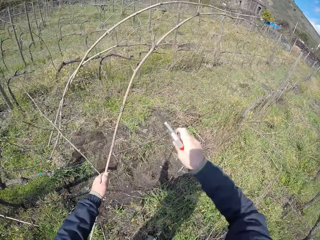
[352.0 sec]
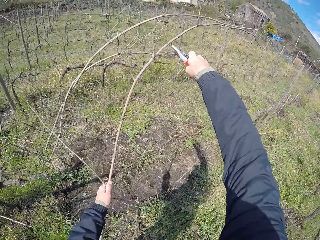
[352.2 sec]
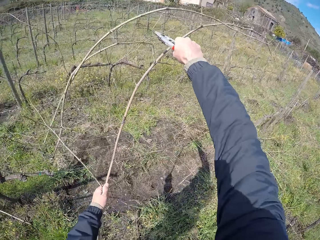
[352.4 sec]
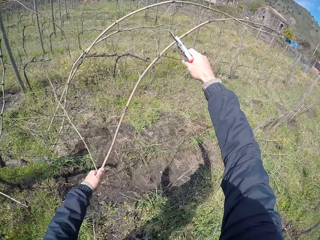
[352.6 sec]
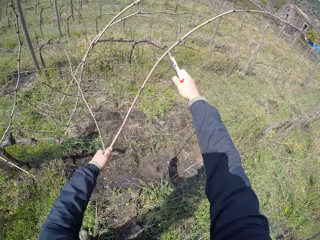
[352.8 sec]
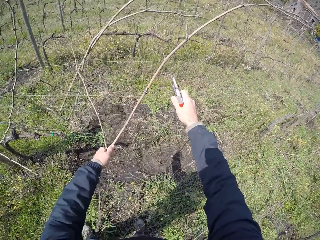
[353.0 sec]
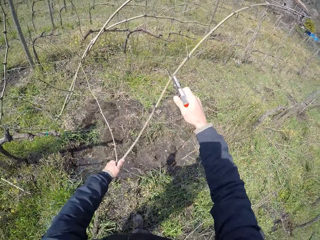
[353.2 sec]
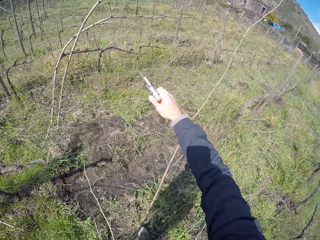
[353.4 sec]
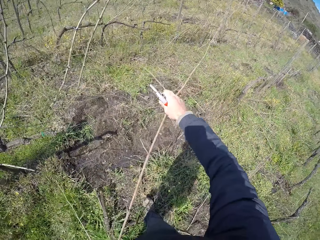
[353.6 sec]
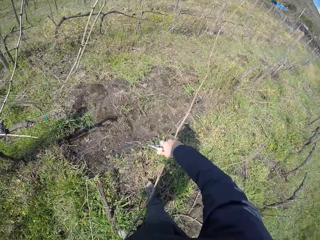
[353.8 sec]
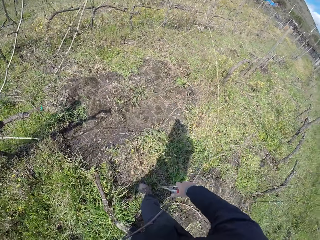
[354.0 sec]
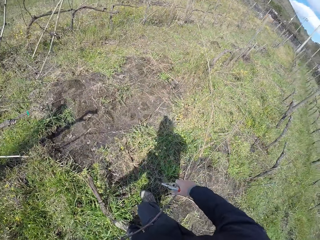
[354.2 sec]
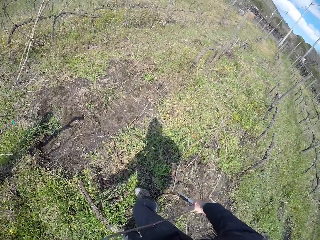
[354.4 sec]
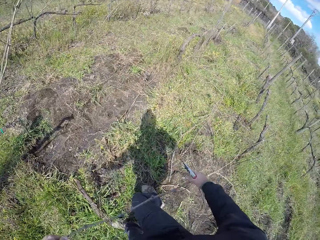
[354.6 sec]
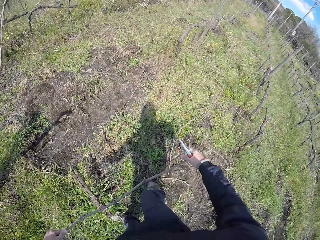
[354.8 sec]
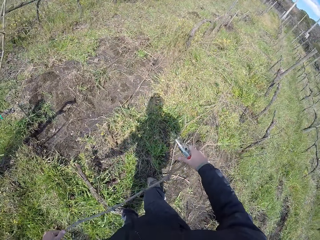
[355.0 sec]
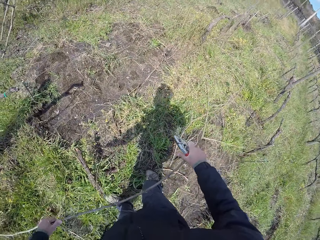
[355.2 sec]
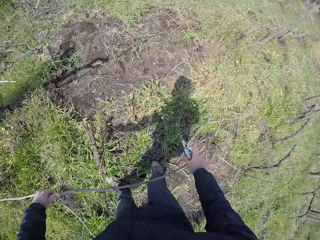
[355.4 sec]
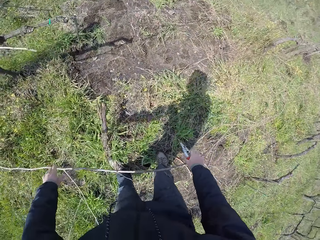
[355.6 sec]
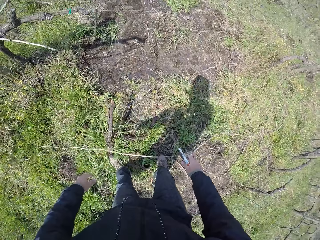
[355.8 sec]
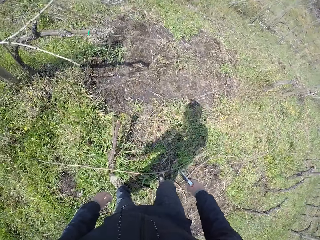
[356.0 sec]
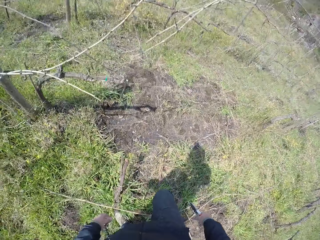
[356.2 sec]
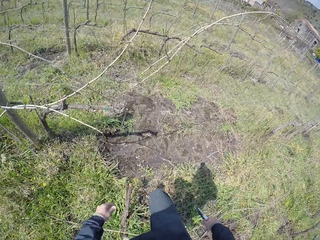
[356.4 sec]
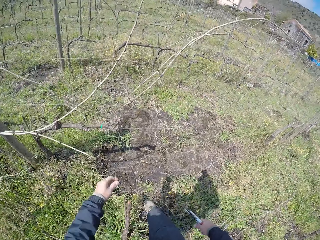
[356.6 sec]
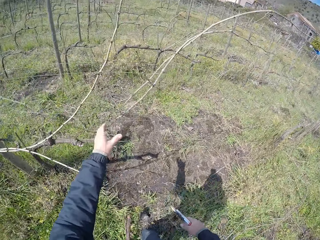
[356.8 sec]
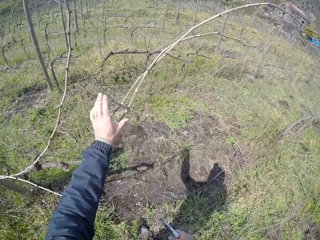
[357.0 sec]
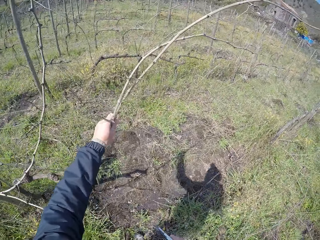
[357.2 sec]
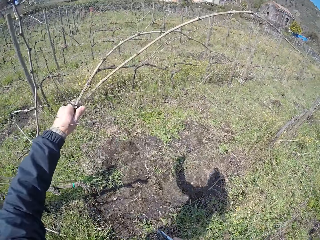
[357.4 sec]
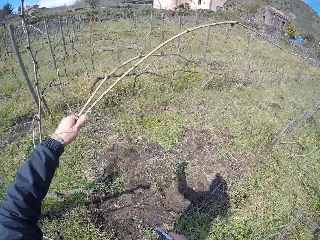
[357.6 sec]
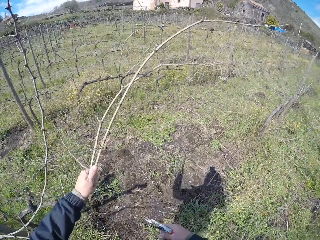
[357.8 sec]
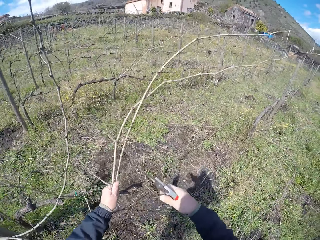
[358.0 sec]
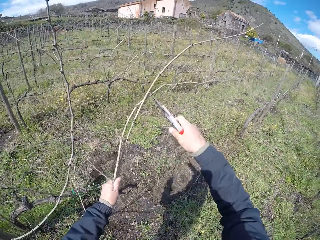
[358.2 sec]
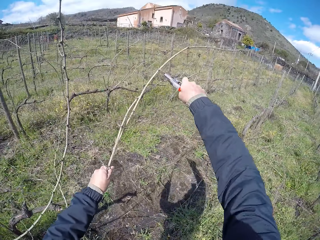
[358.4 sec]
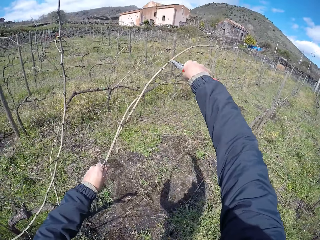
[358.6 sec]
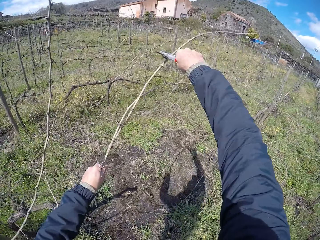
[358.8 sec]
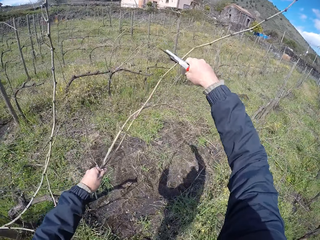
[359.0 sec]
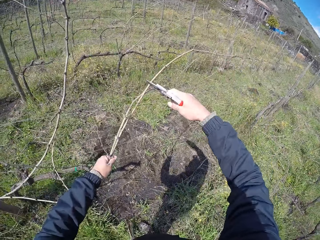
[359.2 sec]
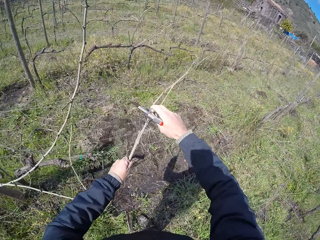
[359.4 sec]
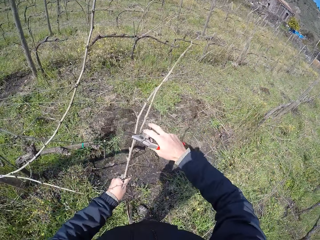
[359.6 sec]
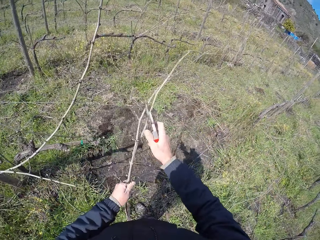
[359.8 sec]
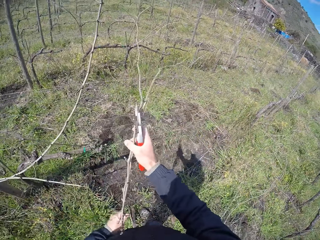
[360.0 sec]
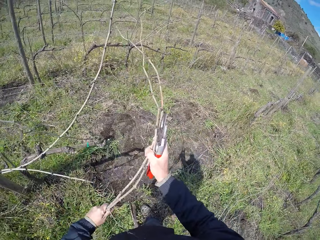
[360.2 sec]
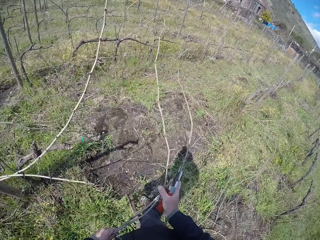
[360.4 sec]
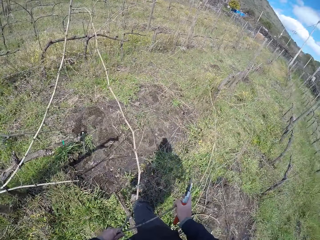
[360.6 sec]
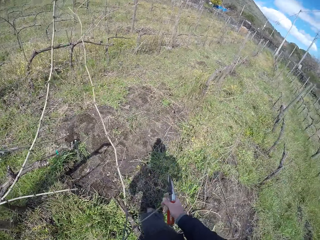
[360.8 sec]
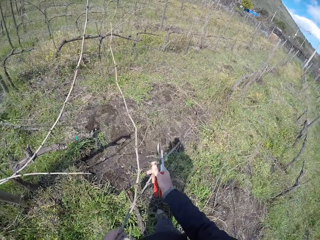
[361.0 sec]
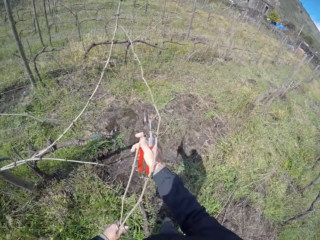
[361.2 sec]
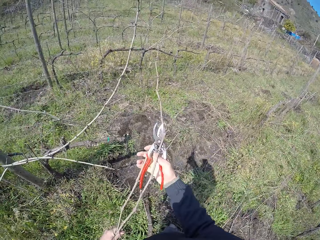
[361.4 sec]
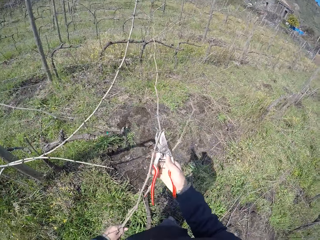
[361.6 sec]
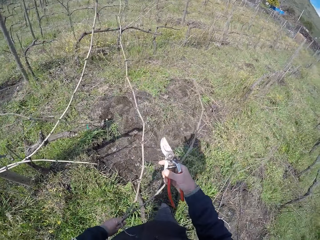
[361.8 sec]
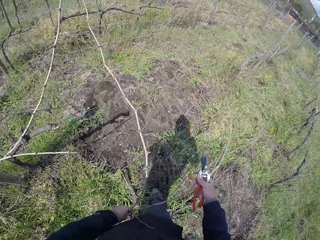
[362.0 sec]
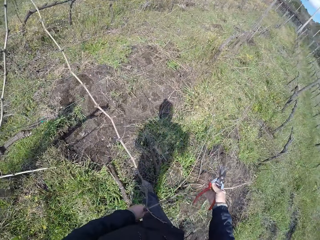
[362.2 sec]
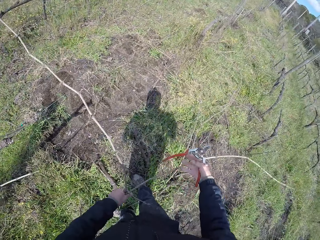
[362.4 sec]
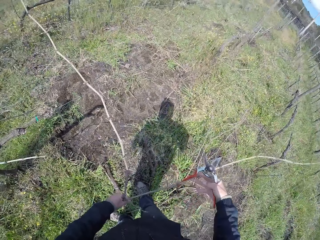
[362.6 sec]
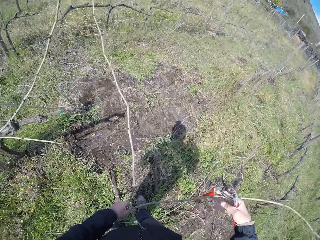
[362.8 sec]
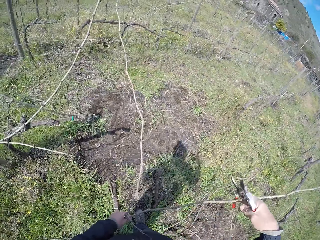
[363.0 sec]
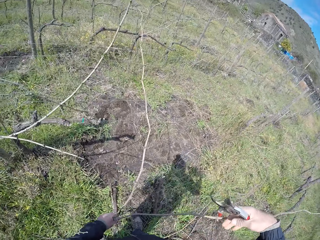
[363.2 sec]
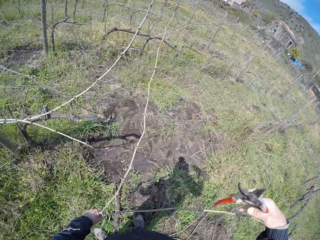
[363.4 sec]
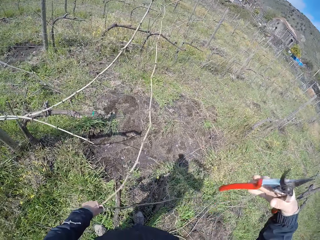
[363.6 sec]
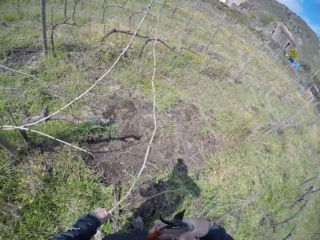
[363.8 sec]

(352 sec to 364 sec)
The camera wearer drops the plant branch on the ground with both hands. He pulls a plant branch from the wire with his left hand. He pulls the plant branch from the wire with both hands. He cuts the twig.

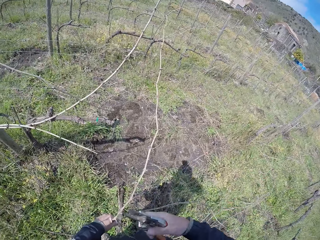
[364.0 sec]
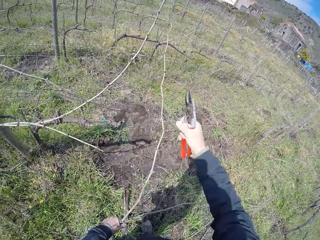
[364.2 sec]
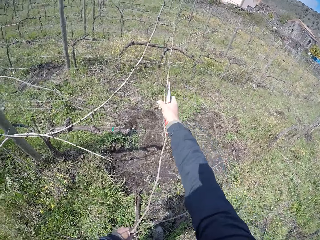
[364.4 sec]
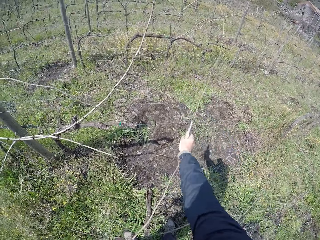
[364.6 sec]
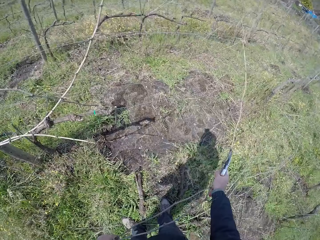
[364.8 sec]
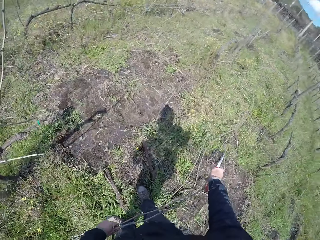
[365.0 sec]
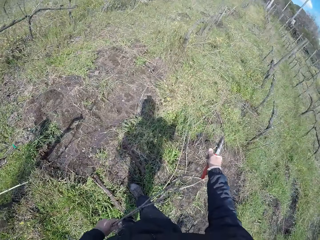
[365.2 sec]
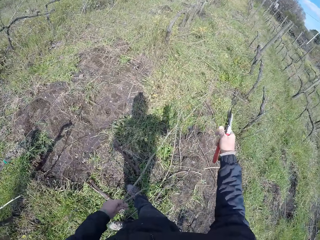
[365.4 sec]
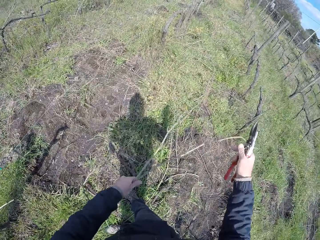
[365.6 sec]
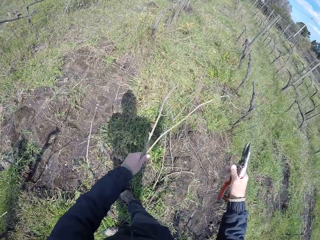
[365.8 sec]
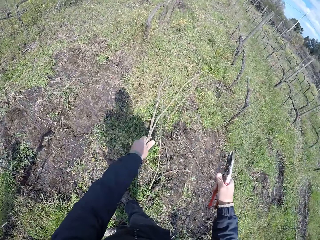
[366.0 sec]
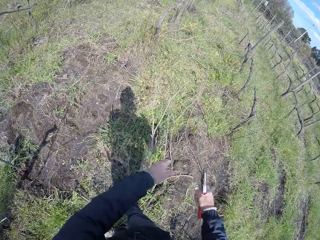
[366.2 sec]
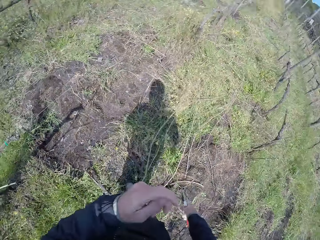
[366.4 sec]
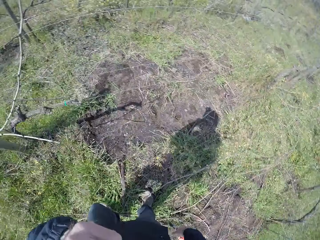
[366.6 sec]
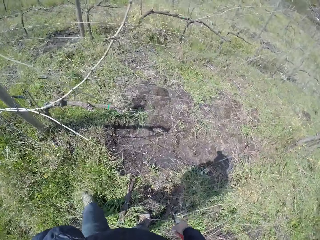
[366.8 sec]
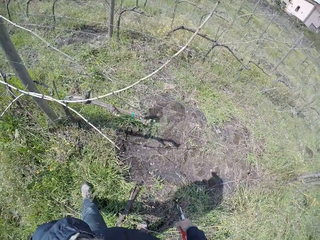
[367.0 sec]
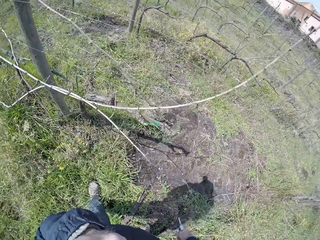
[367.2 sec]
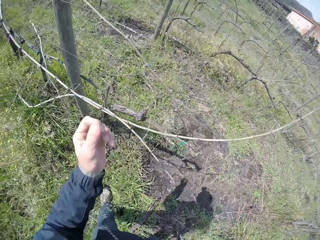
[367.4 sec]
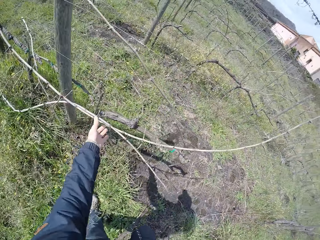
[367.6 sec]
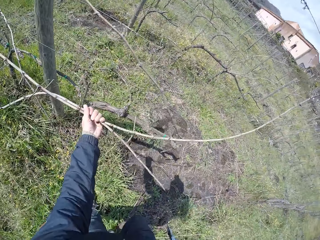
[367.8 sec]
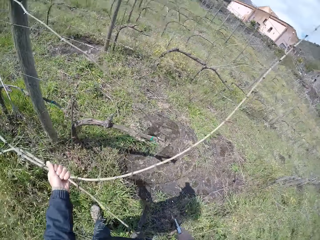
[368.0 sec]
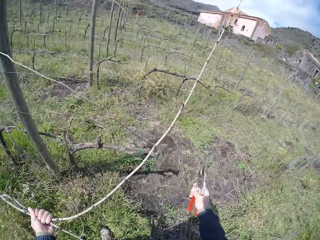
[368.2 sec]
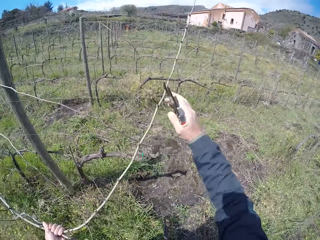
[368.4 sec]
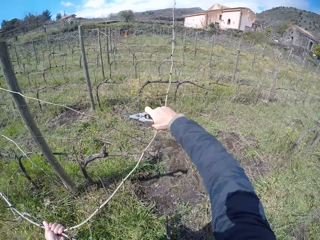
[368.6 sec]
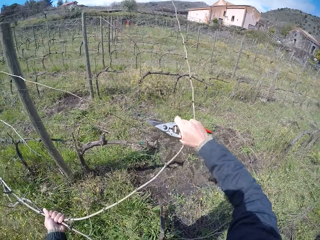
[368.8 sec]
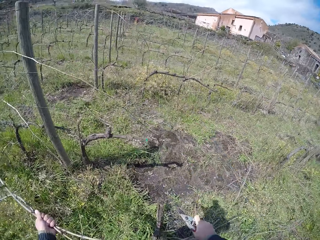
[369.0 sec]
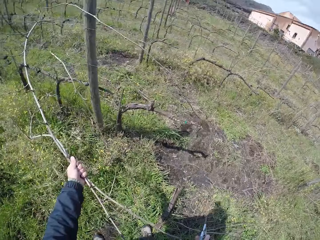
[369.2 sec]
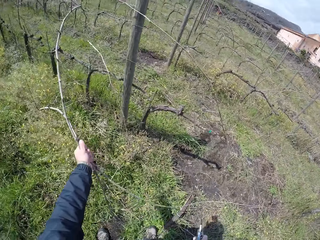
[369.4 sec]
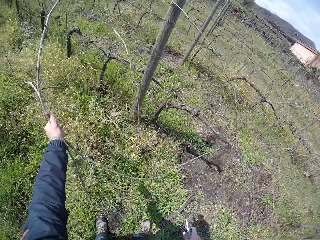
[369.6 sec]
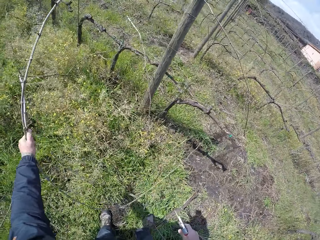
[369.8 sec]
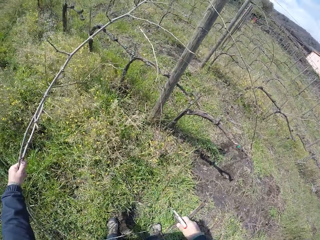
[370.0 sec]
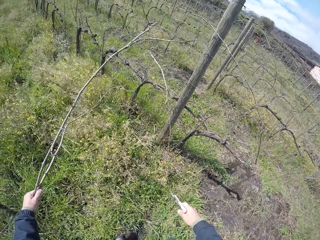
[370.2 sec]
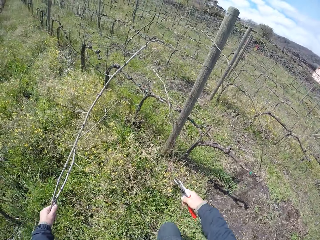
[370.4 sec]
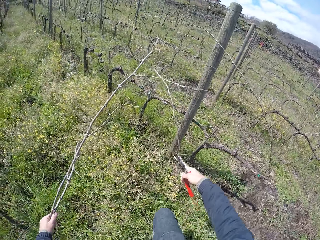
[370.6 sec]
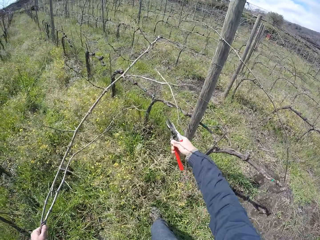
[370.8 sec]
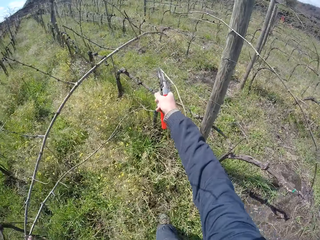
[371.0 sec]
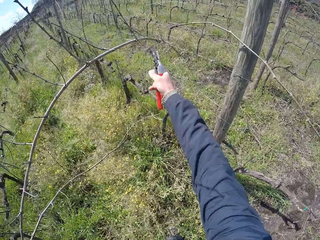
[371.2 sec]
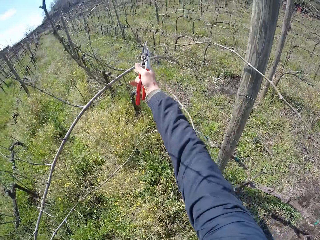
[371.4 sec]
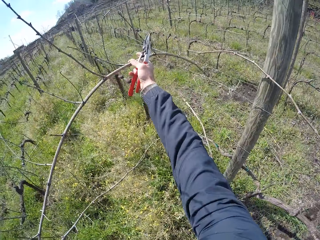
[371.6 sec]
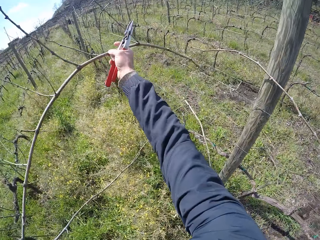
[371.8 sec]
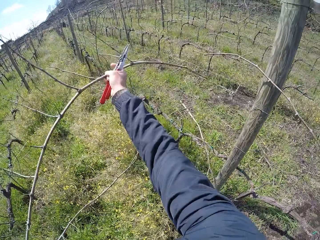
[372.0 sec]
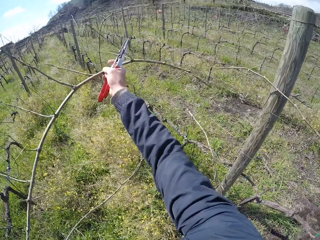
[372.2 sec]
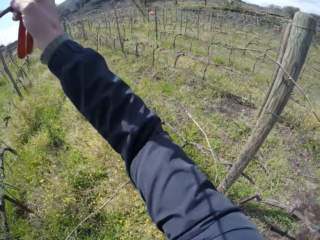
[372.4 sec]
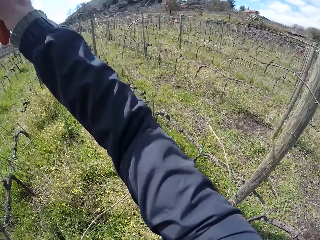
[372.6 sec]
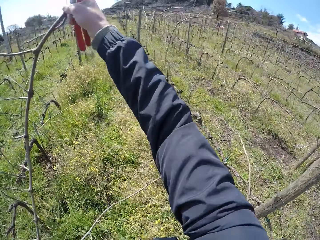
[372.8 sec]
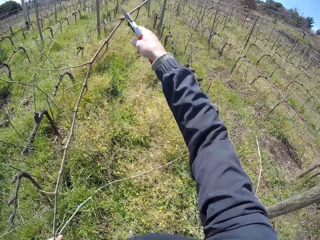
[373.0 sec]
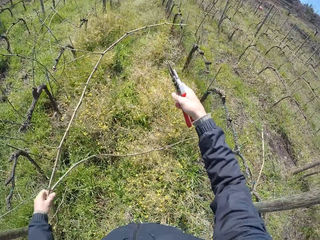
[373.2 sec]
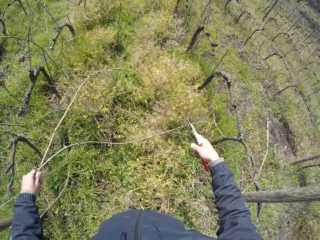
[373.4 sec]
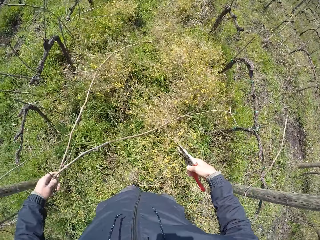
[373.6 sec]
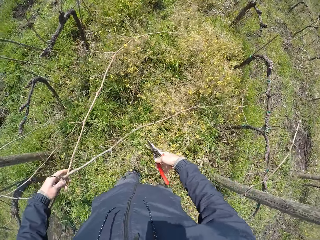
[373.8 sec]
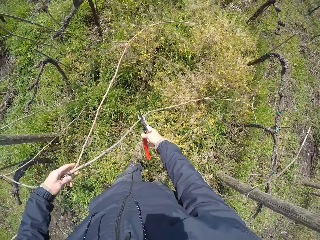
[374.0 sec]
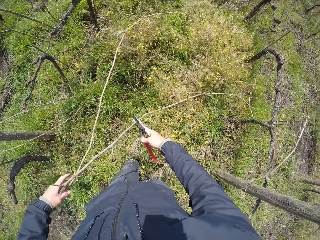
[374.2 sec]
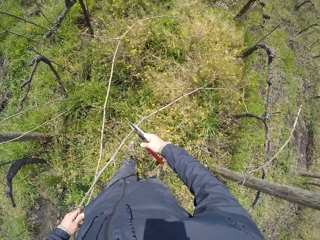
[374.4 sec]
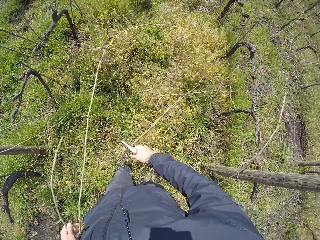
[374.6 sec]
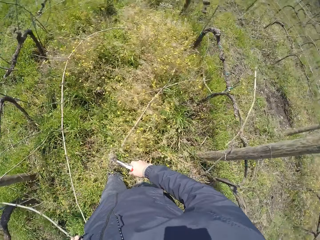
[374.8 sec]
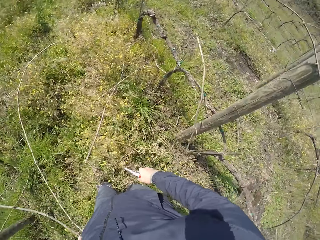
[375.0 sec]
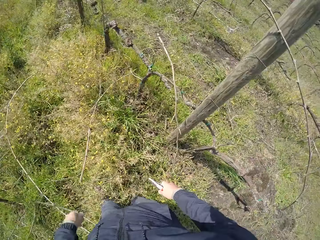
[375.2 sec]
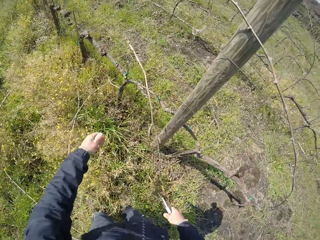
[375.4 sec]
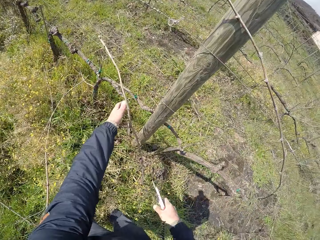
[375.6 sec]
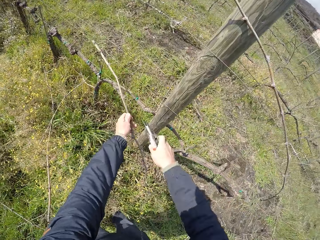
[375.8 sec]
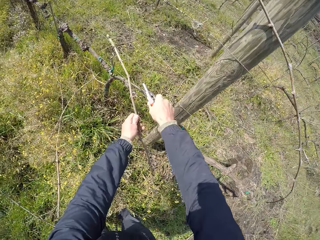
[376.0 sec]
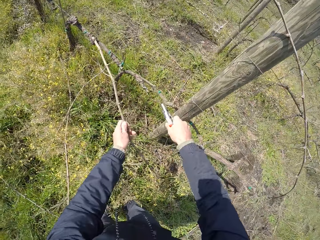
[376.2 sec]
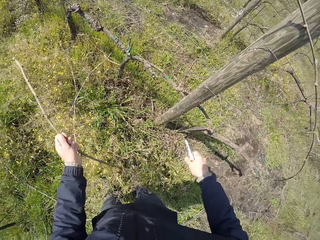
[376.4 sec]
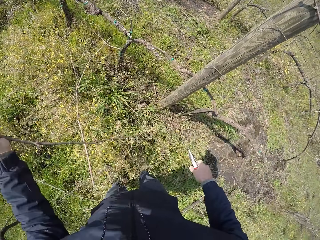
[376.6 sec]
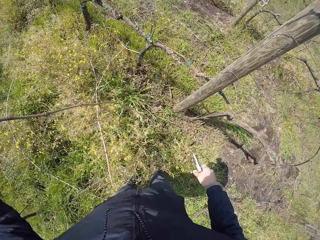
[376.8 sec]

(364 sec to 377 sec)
The camera wearer drops the plant branch on the ground with his left hand. He holds a plant branch with his left hand. He pulls the plant branch from the wire with both hands. He cuts the plant branch with the pruner in his right hand. He drops the plant branch on the ground with his left hand. He picks a plant branch with his left hand. He pulls the twig from the fence.
